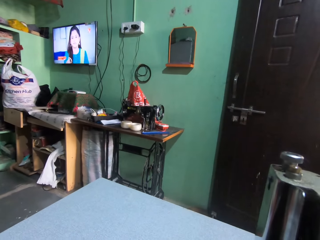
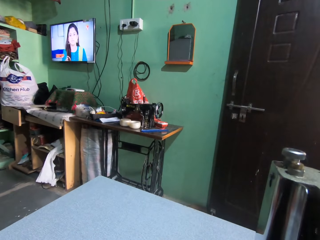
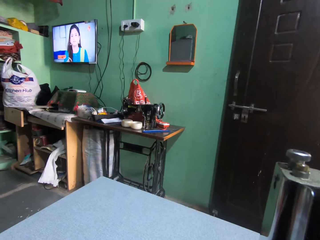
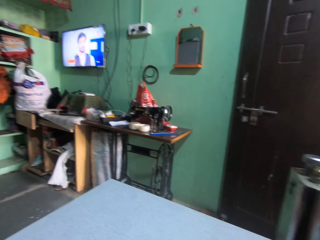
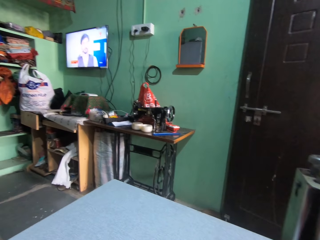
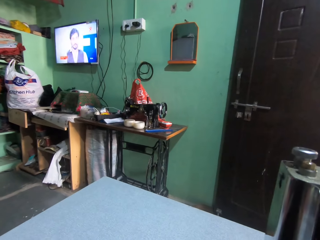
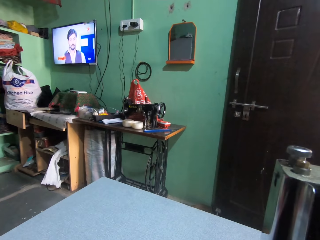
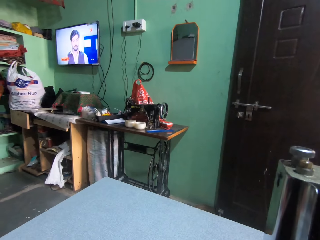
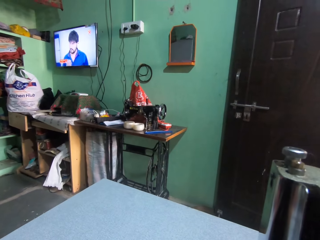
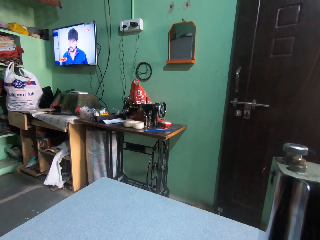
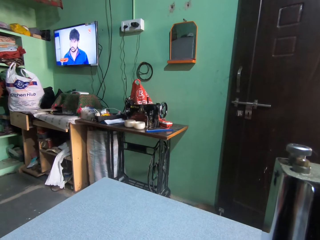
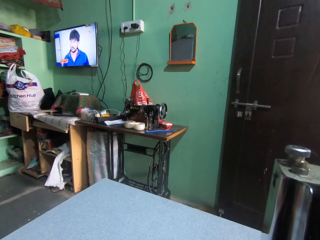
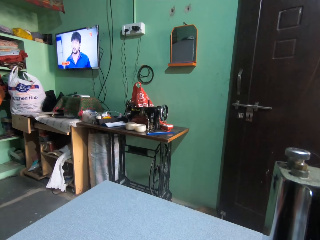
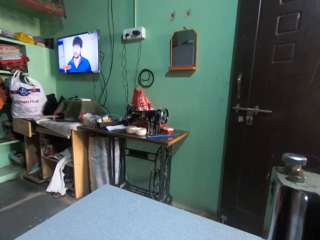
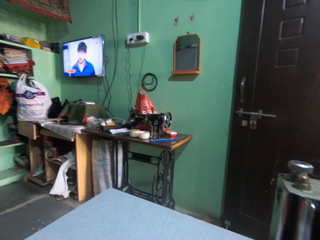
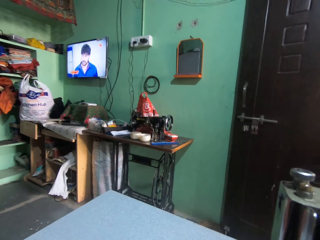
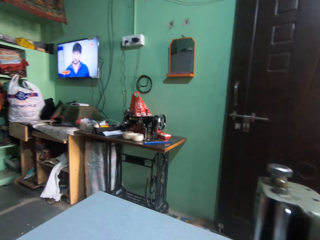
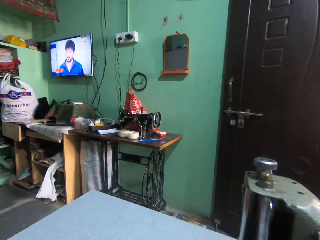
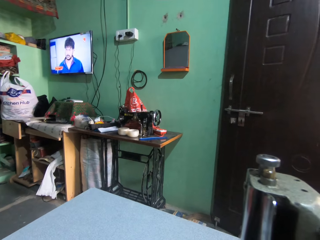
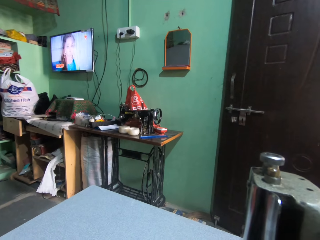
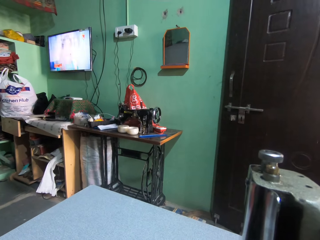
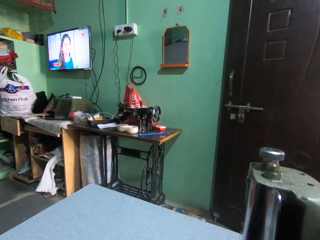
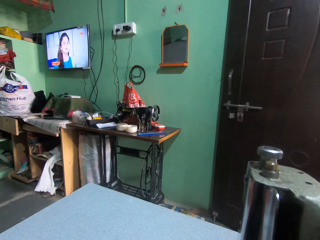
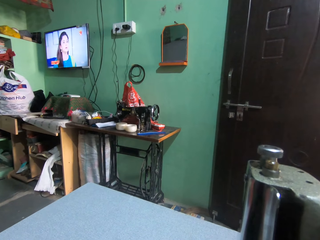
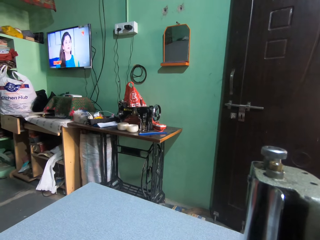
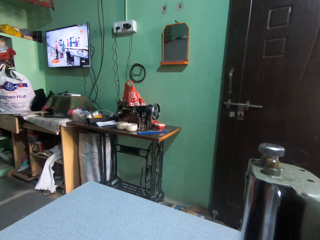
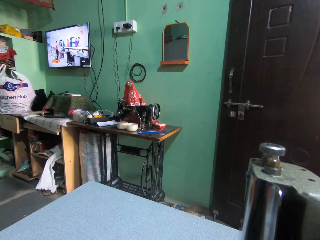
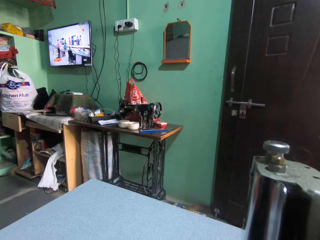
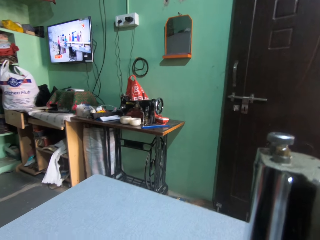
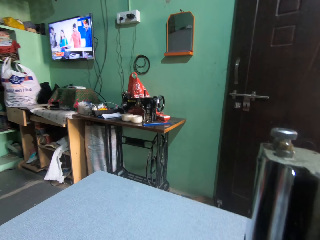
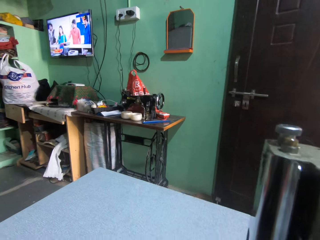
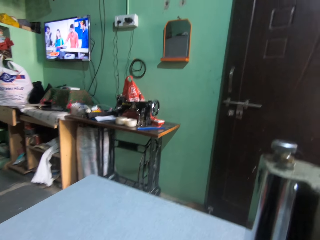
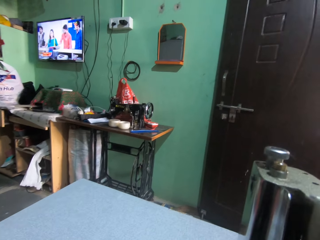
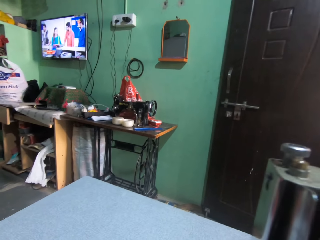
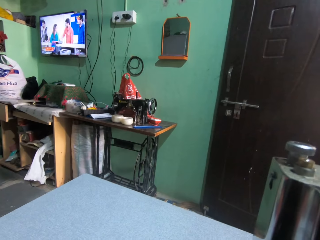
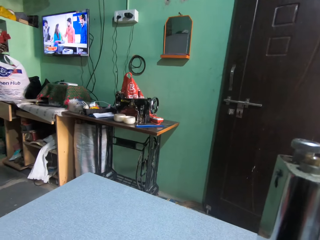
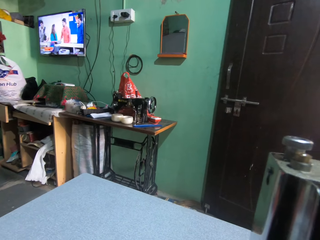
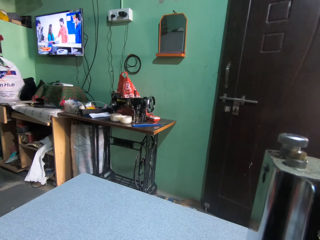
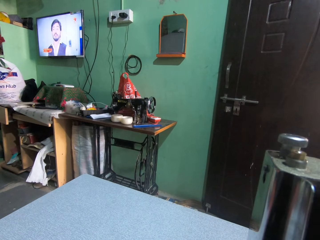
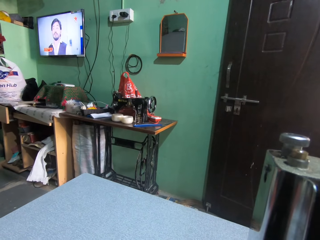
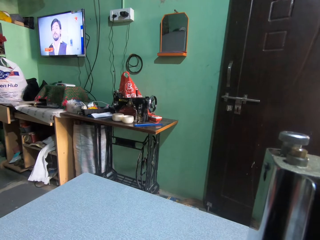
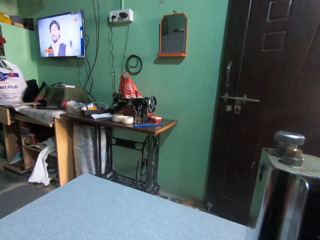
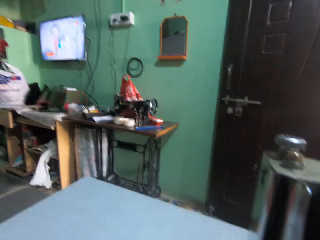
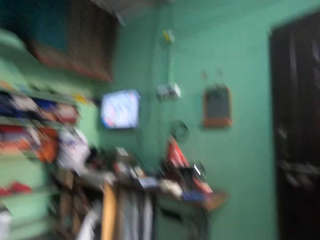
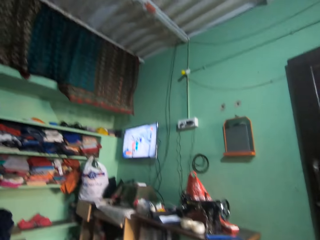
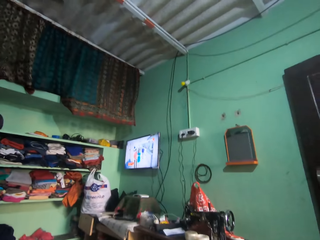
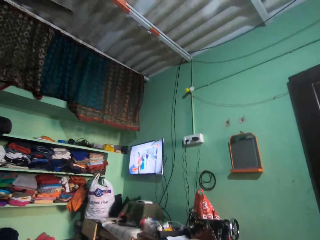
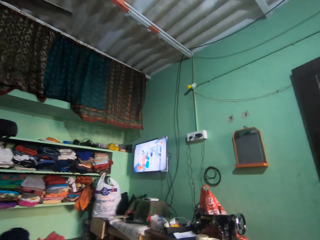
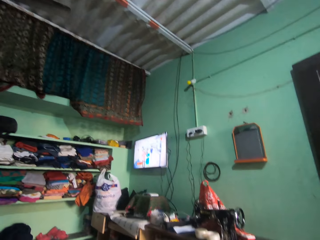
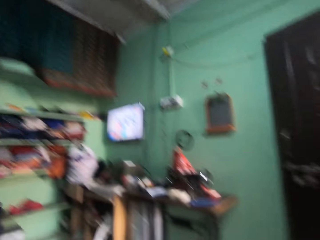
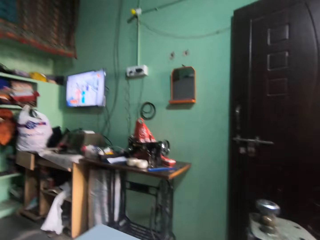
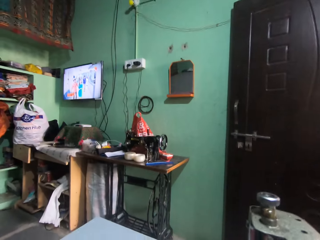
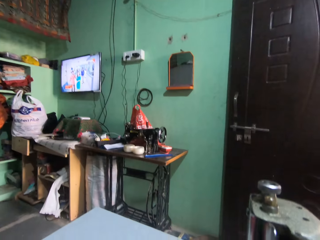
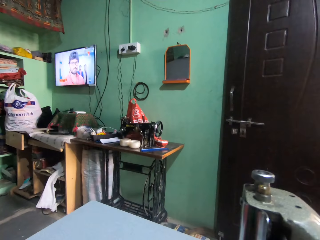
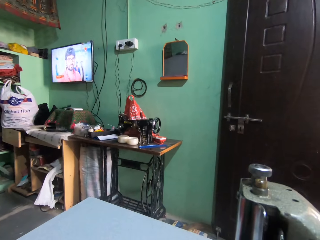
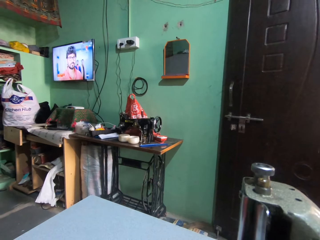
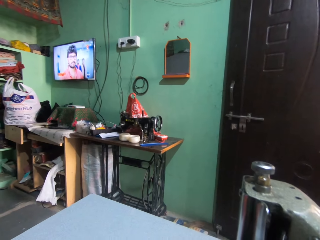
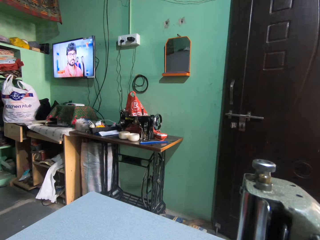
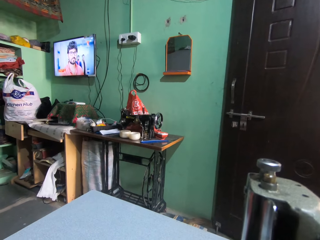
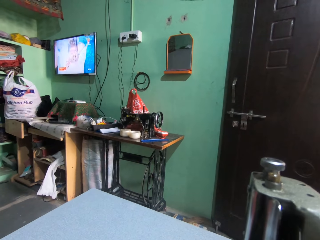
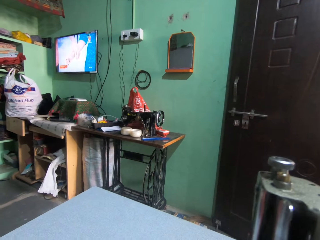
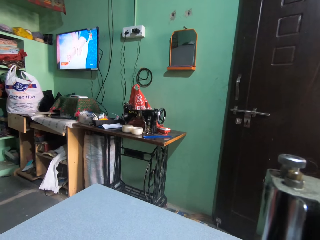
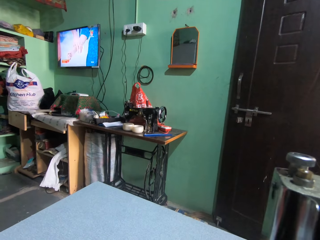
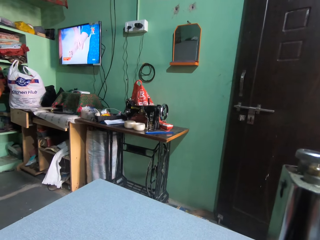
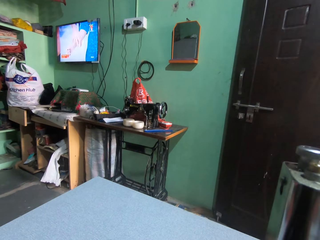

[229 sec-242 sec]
The camera wearer sews a cloth on the sewing machine. They look around in the room. They sew the cloth on the sewing machine.

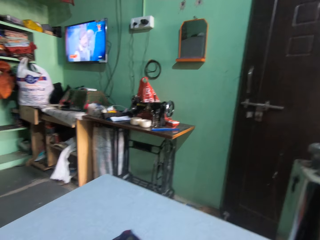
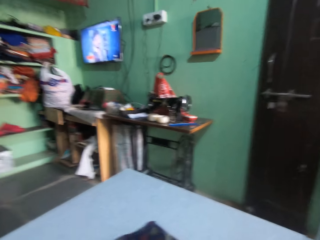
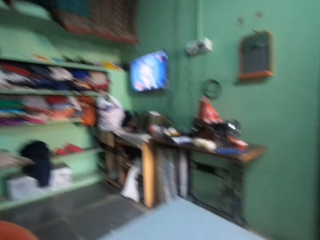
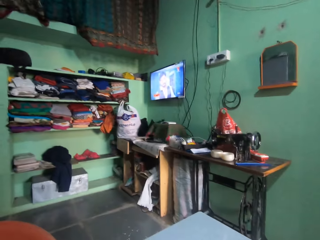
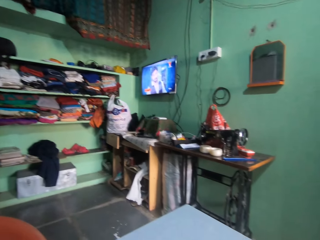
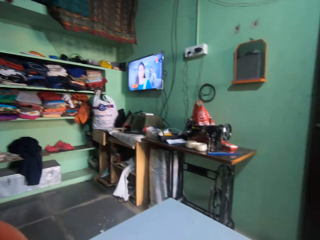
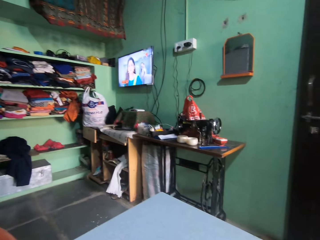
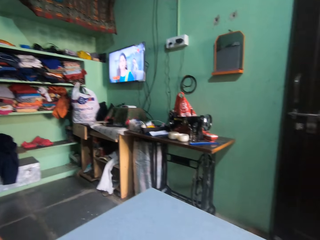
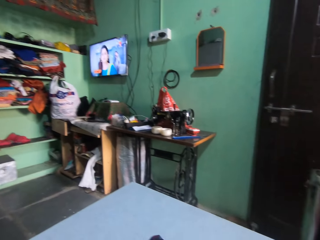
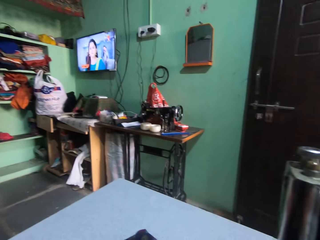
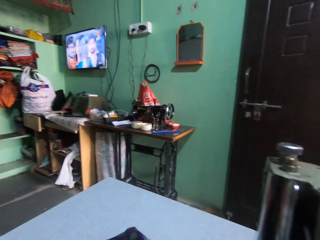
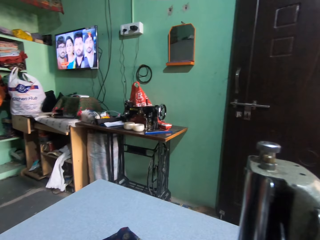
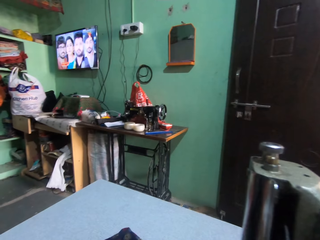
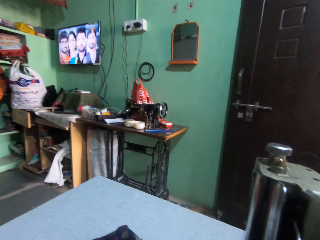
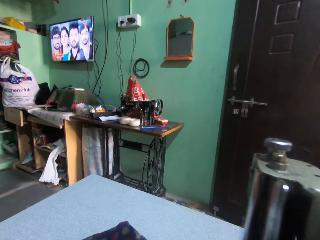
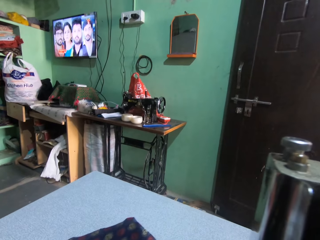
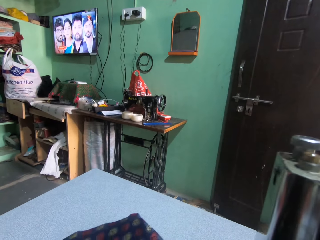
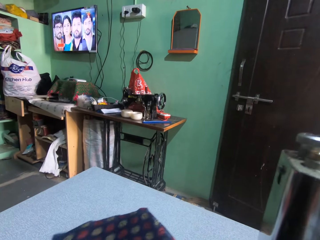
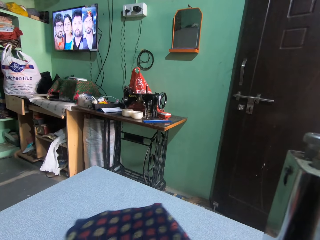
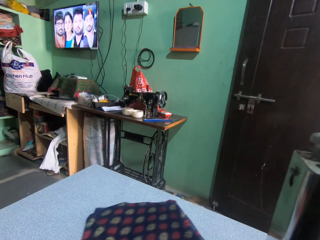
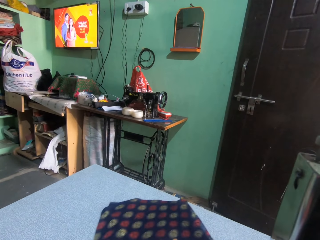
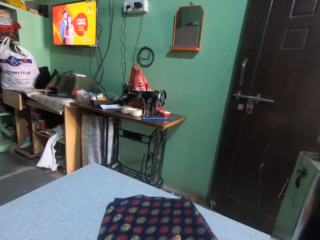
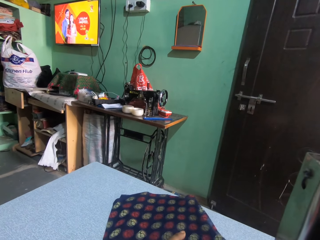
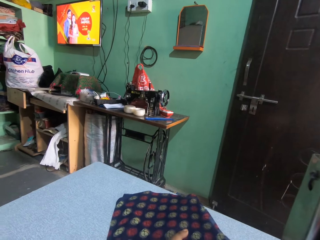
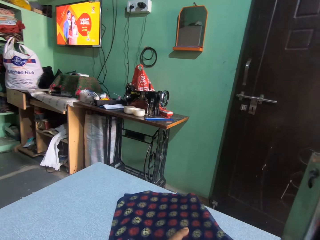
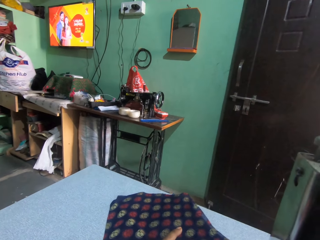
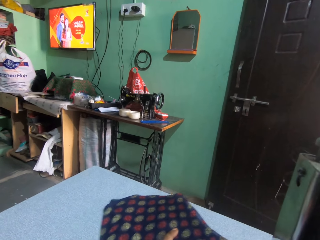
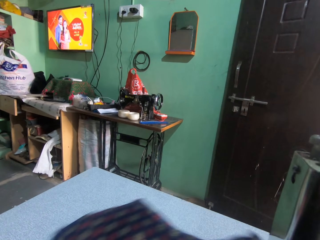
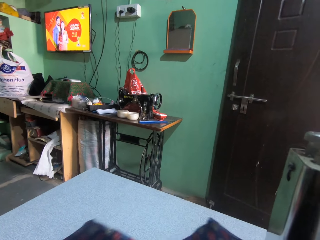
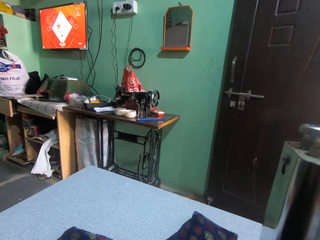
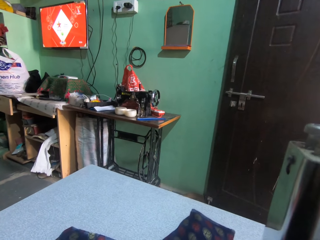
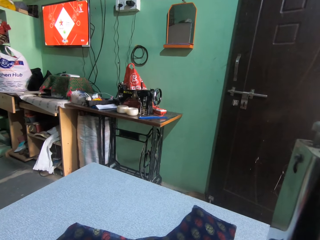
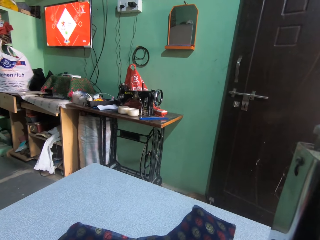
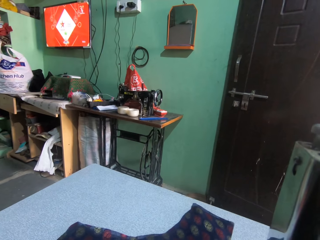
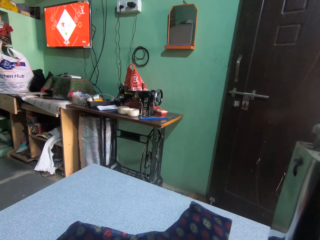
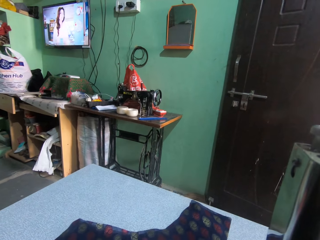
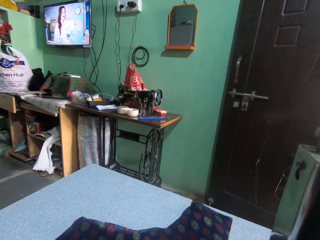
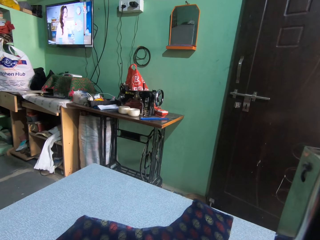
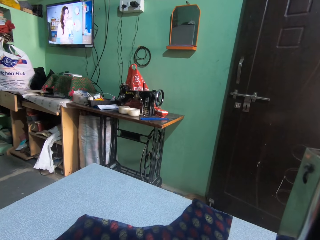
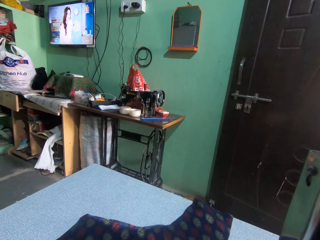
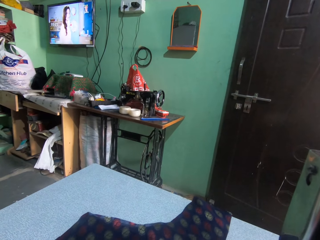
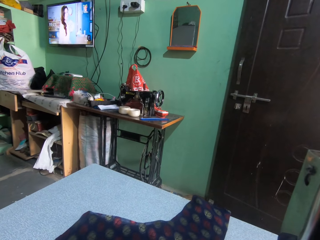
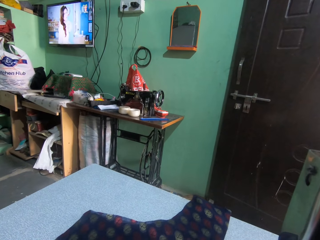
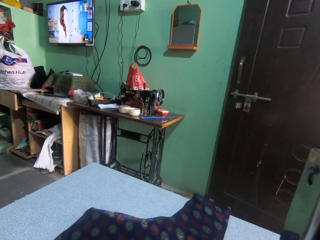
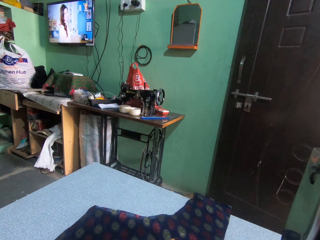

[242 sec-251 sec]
The camera wearer looks around in the room. They sew a cloth on the sewing machine.
